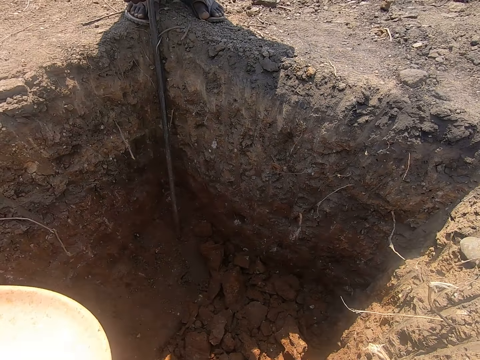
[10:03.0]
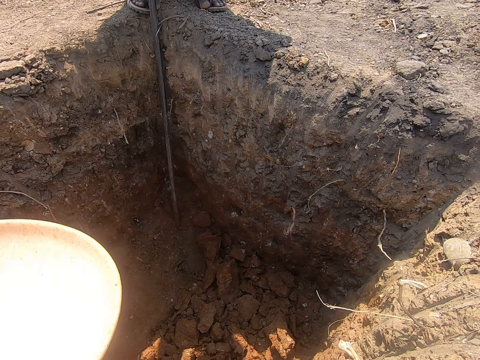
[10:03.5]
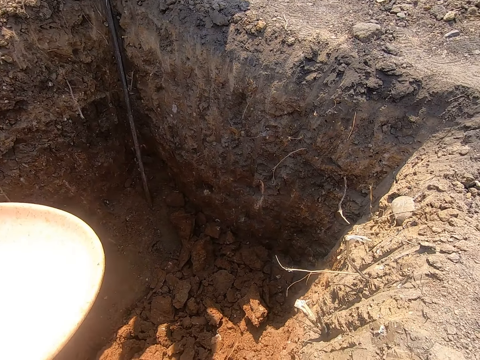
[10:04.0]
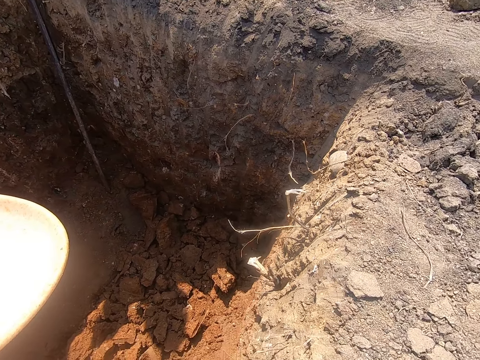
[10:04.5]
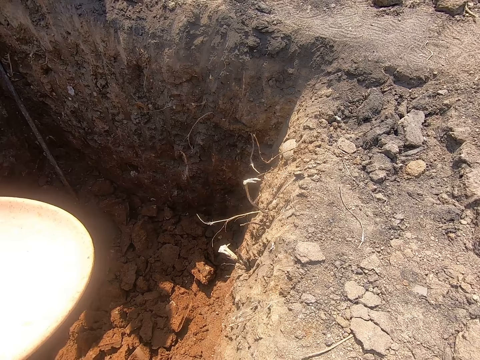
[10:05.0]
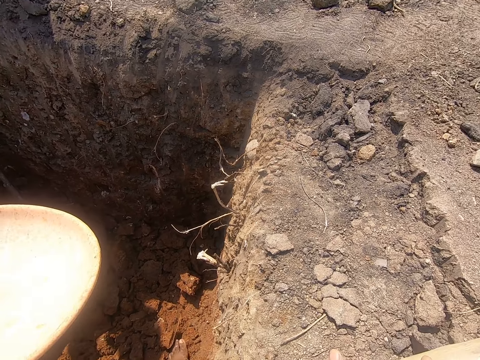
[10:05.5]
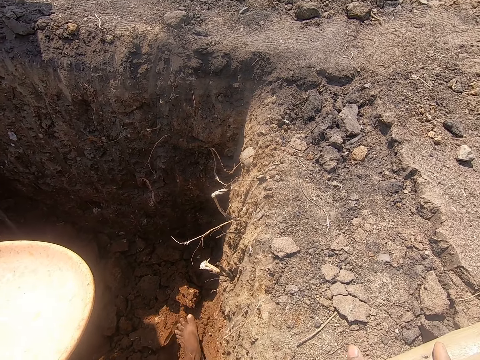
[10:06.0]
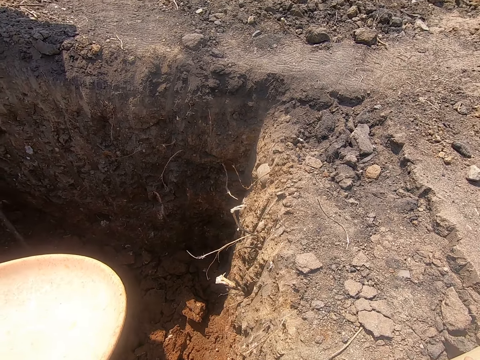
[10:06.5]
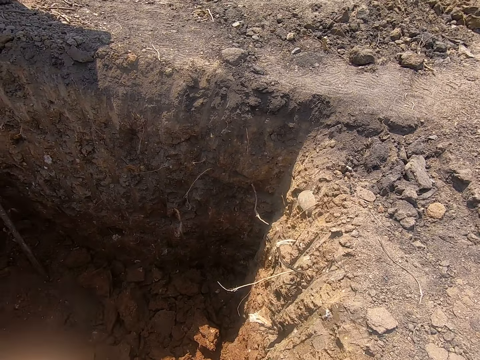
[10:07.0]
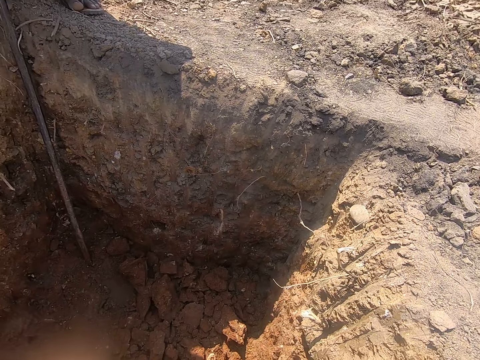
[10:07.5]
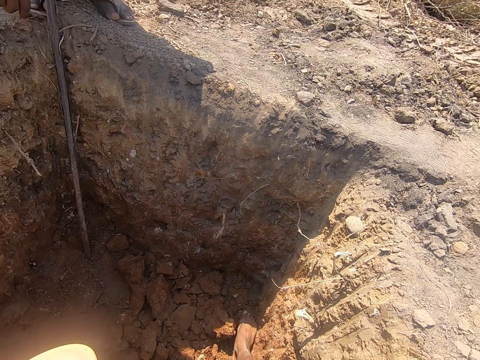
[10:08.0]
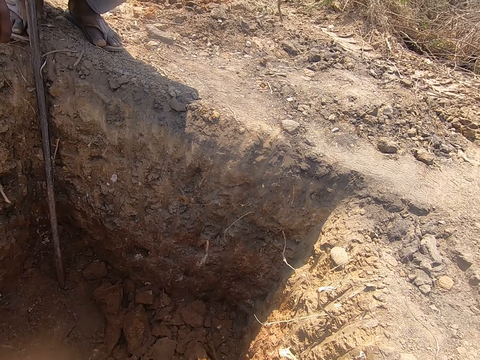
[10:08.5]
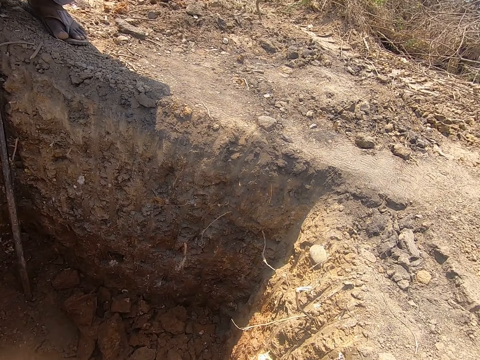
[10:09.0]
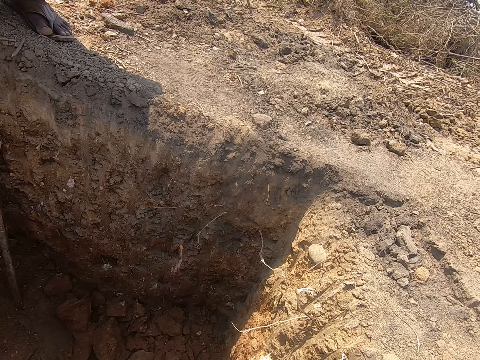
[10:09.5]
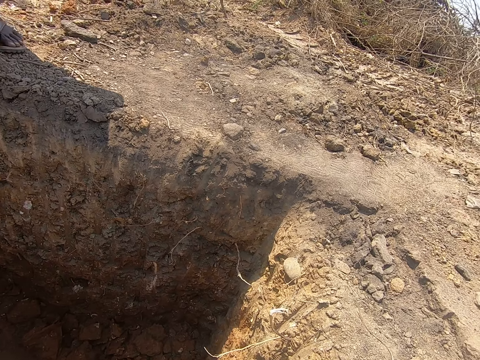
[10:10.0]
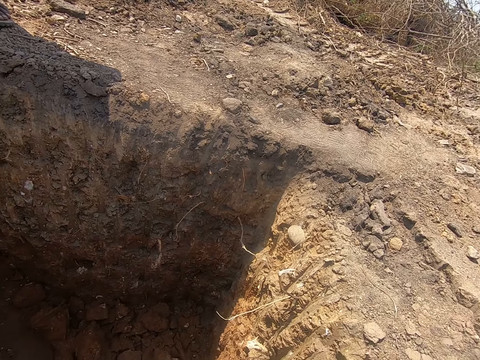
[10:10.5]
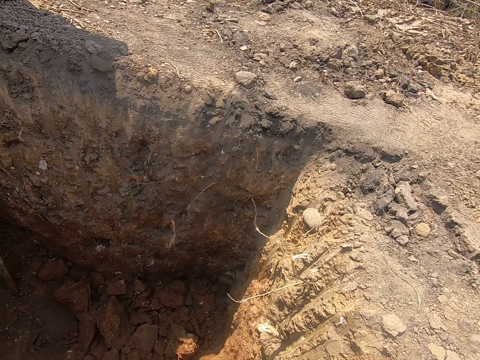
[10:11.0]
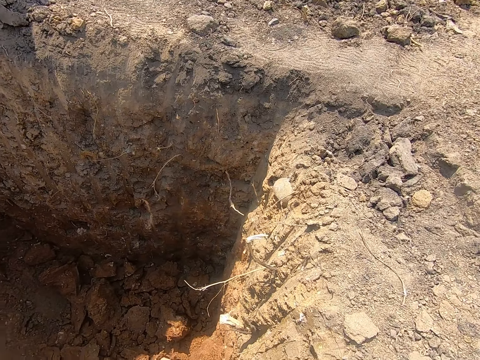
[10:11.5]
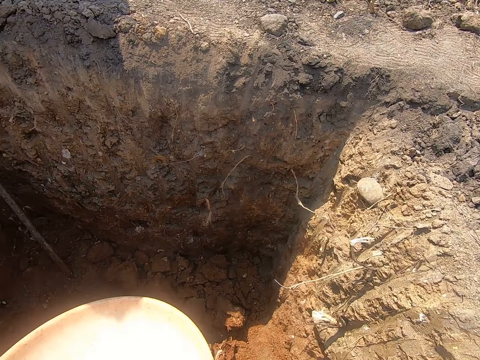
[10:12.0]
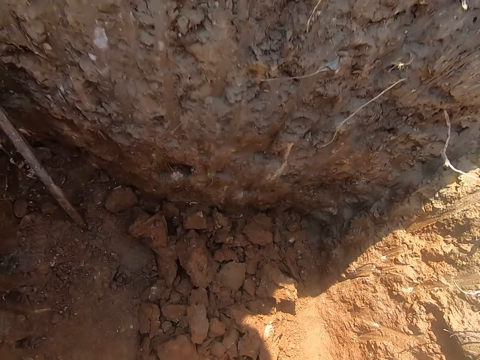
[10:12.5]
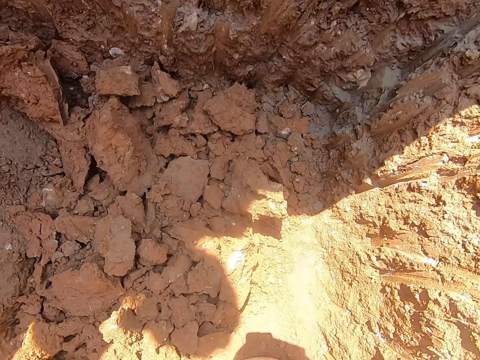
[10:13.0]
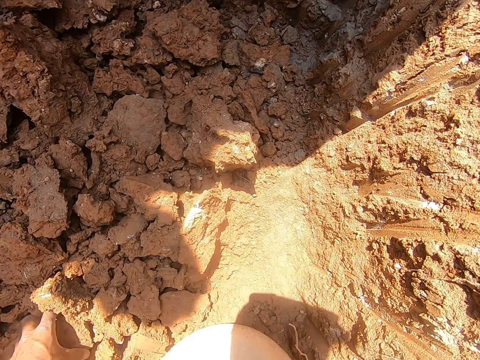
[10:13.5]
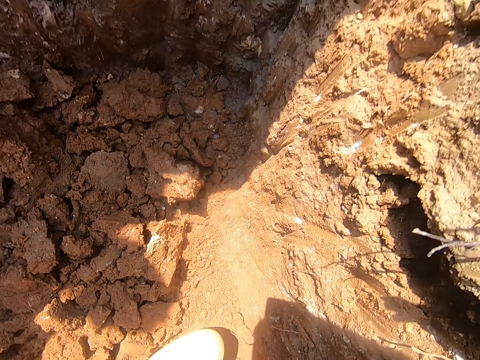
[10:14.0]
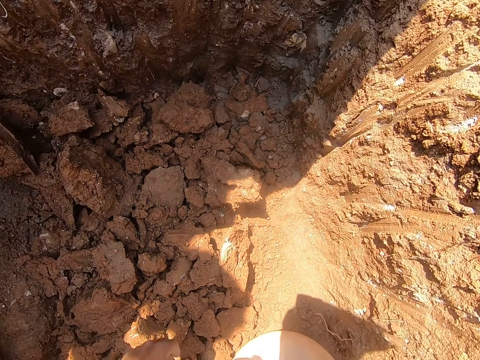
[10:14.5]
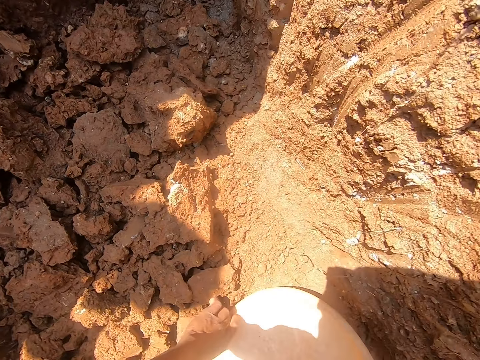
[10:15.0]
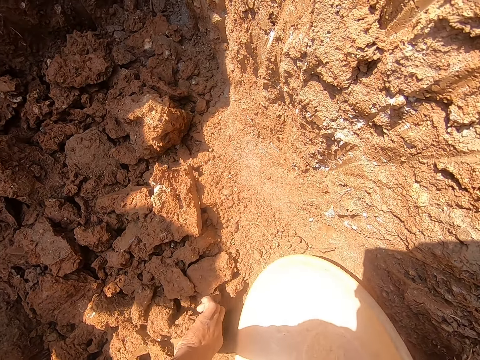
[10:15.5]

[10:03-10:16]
The camera wearer talks to a person. He adjusts hardened soil in the pit with his right leg. He passes the head pan from his left hand to his right hand. He drops the head pan on the pit with his right hand. He picks the hardened soil from the pit with his left hand.

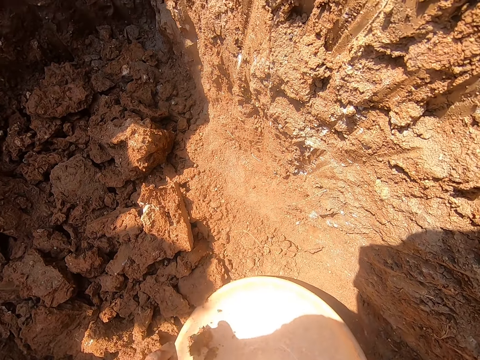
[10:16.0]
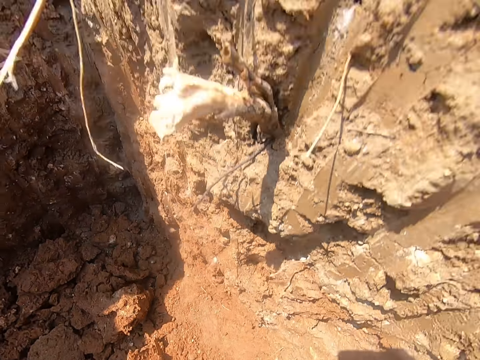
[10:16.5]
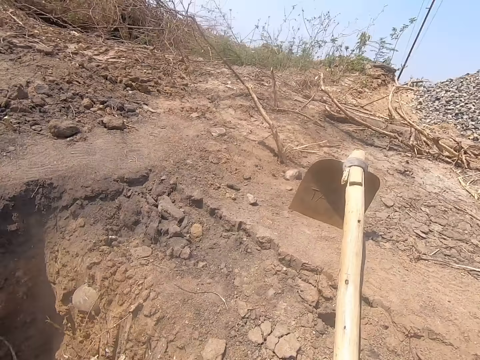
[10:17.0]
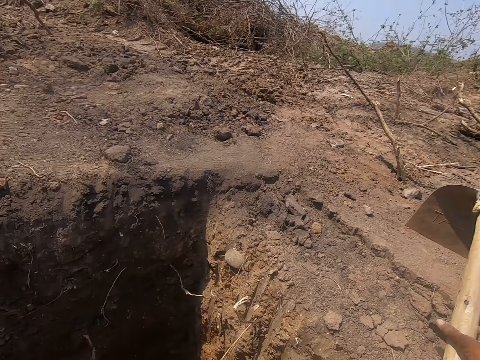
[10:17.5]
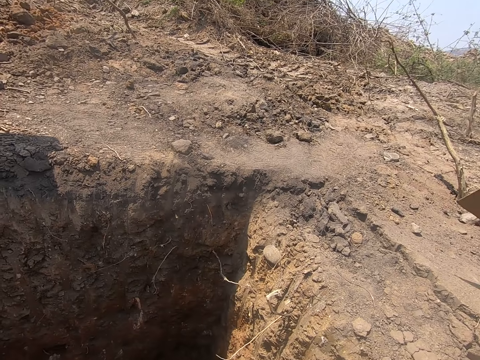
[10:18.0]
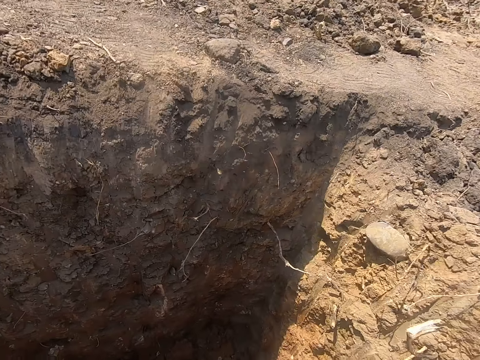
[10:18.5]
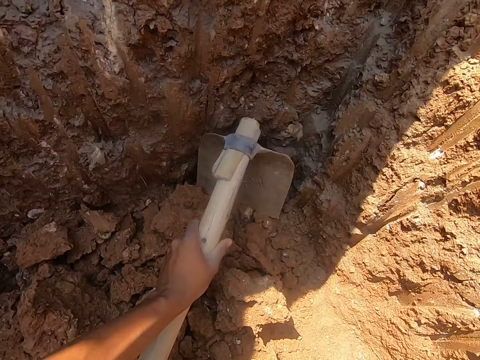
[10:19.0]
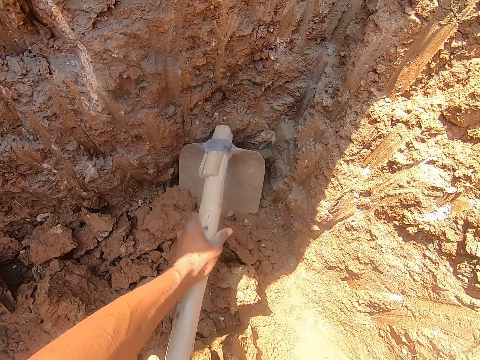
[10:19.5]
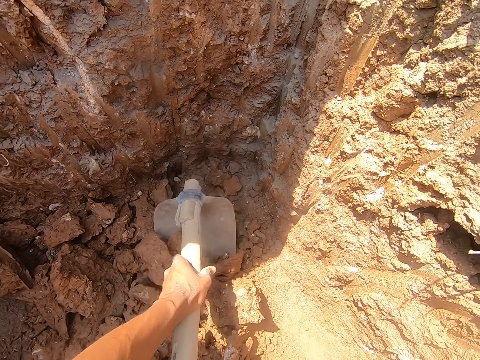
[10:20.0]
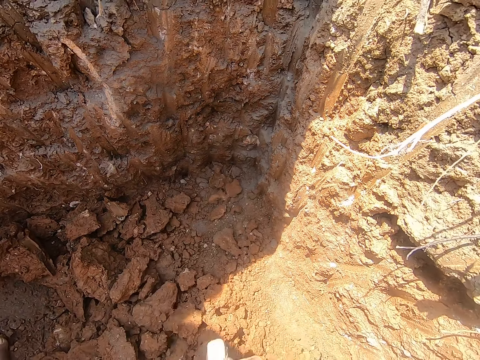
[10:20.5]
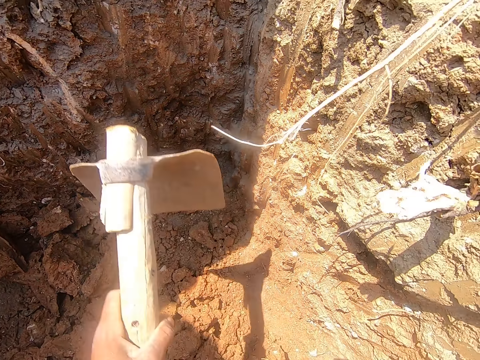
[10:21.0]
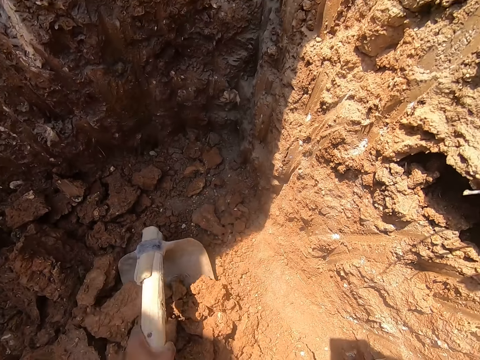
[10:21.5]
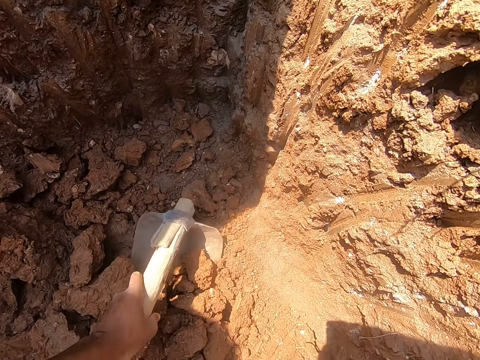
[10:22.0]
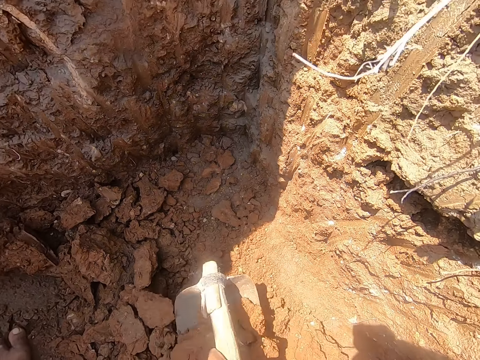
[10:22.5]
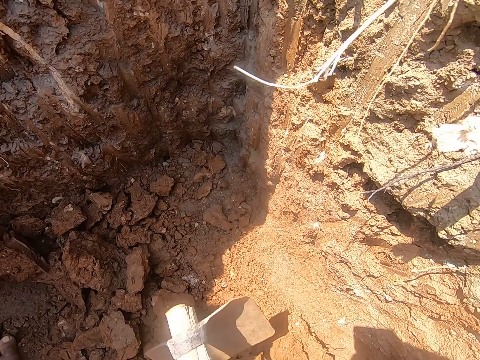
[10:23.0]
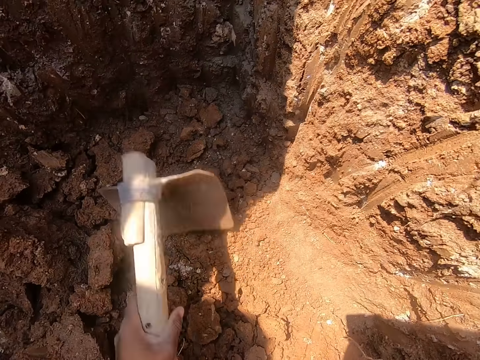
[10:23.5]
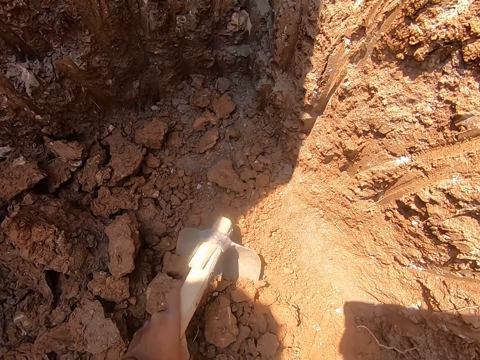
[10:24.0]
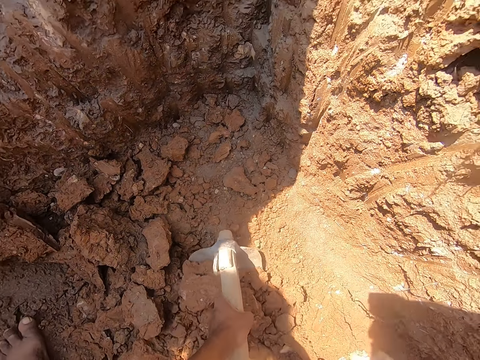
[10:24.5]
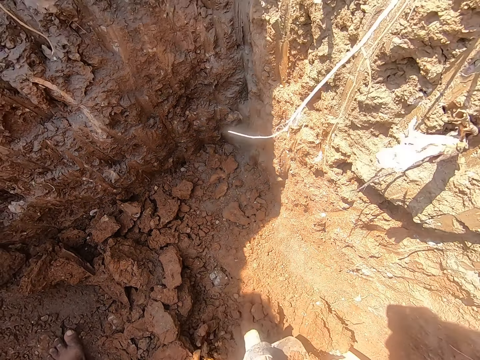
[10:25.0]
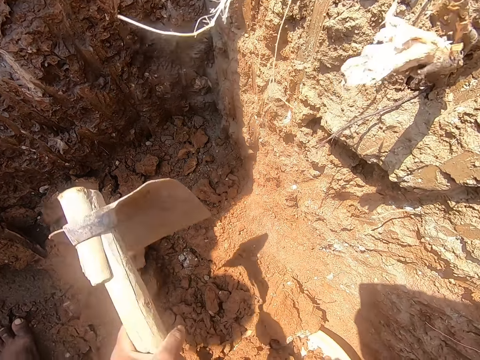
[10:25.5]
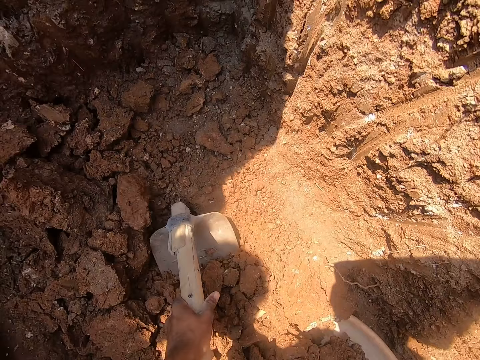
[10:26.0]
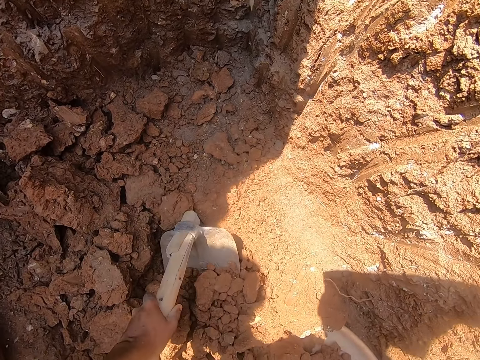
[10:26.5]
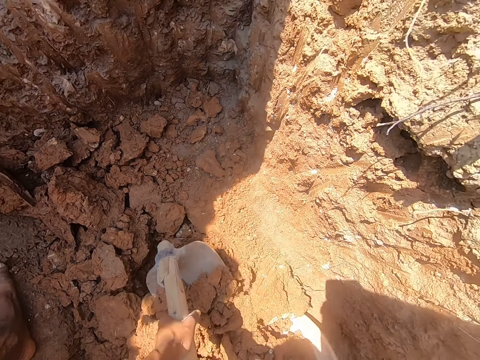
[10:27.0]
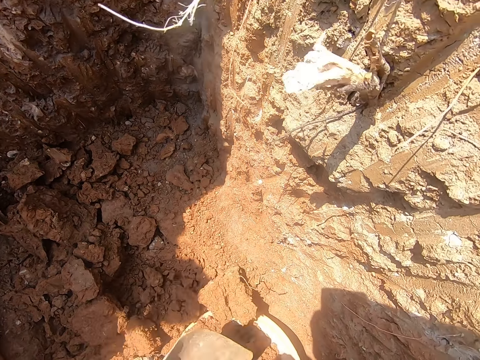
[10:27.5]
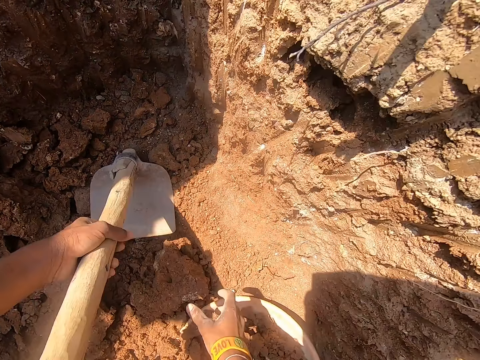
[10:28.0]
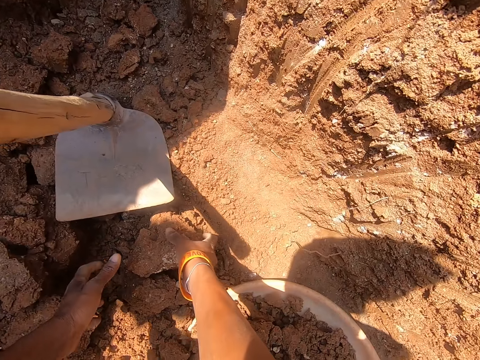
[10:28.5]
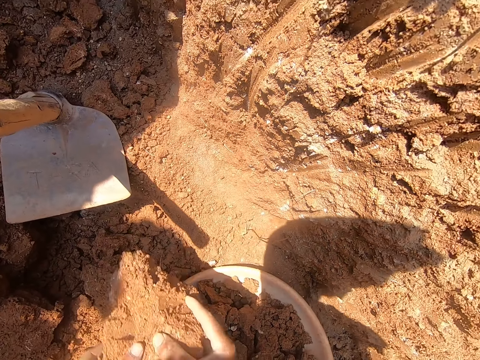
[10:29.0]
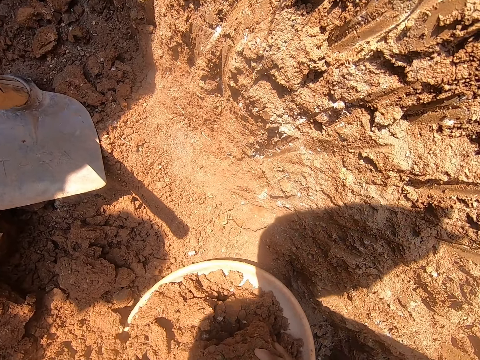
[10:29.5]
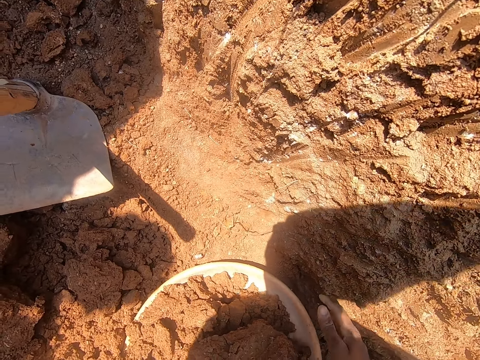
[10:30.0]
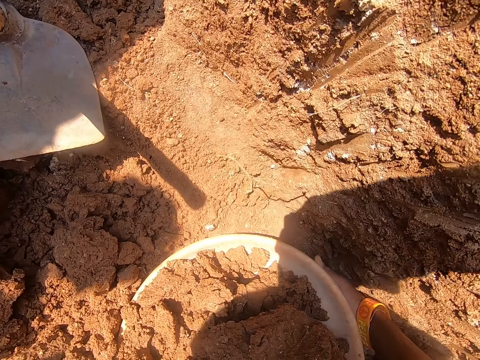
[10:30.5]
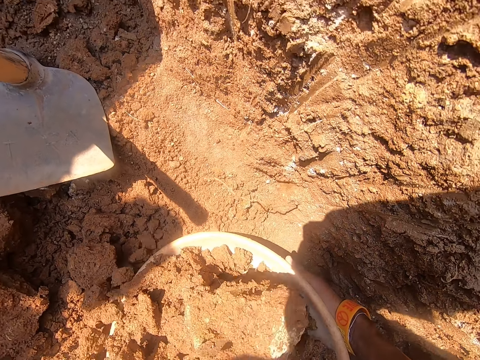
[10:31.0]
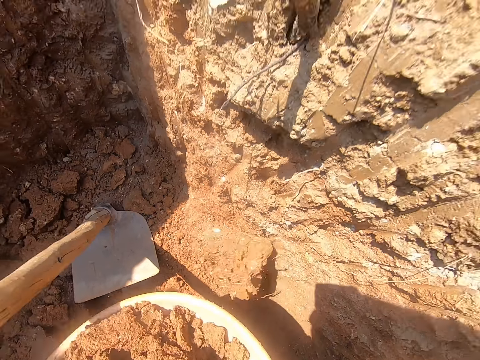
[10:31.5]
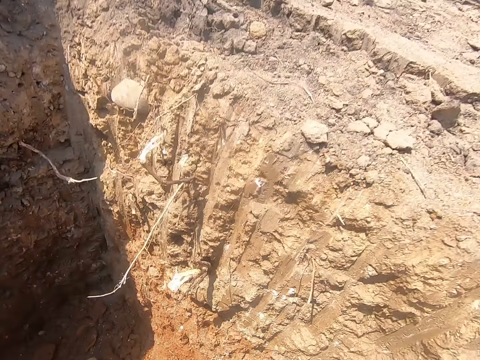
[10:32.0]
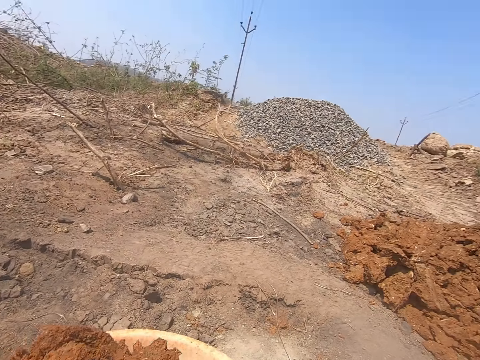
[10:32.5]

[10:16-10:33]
The camera wearer picks a hoe from the floor with his right hand. He pushes hardened soil from the pit in the head pan or basin with both hands. He digs the pit with the hoe using both hands. He pushes the hardened soil from the pit in the head pan with the hoe in both hands. He digs the pit with the hoe using both hands. He pushes the hardened soil from the pit in the head pan with the hoe in both hands. He digs the pit with the hoe using both hands. He pushes the hardened soil from the pit in the head pan with the hoe in both hands. He drops the hoe in the pit with his left hand. He picks the hardened soil from the pit with both hands. He drops the hardened soil in the head pan in the pit with both hands. He picks the head pan from the pit with both hands. He carries the basin with soil.
